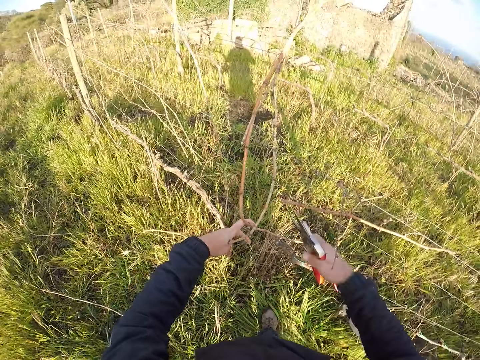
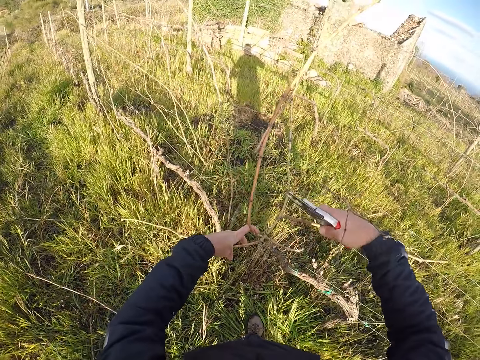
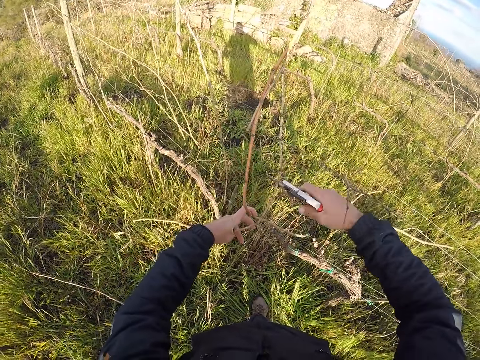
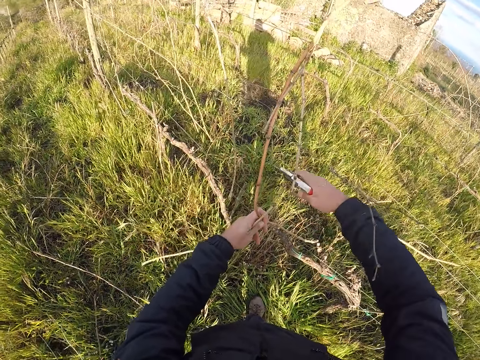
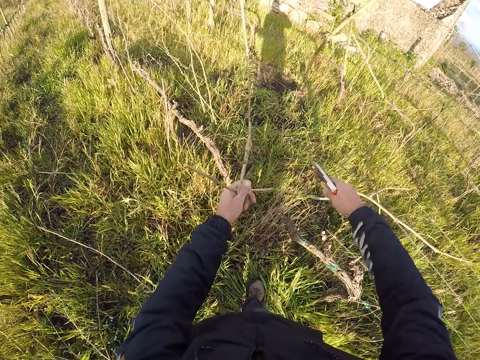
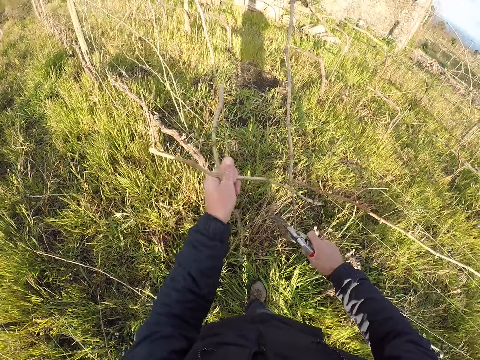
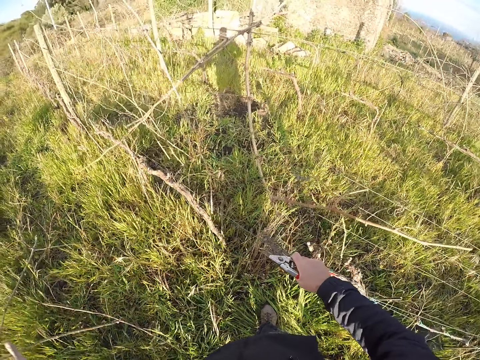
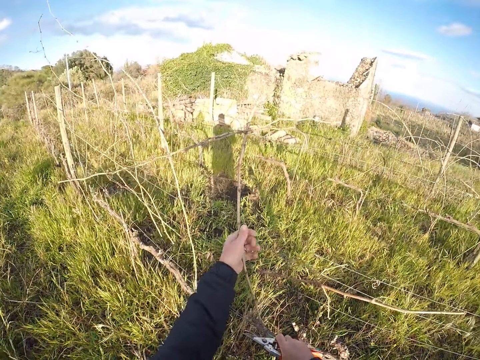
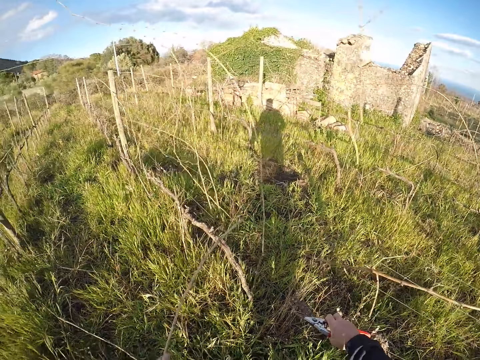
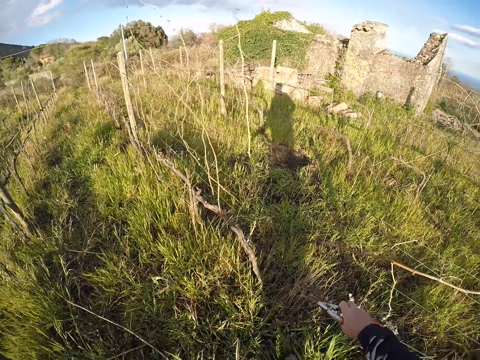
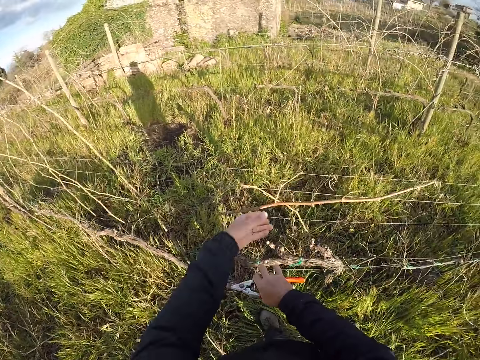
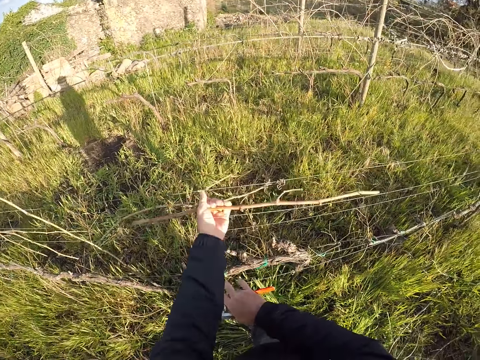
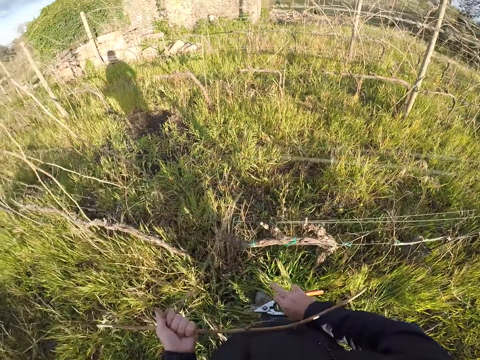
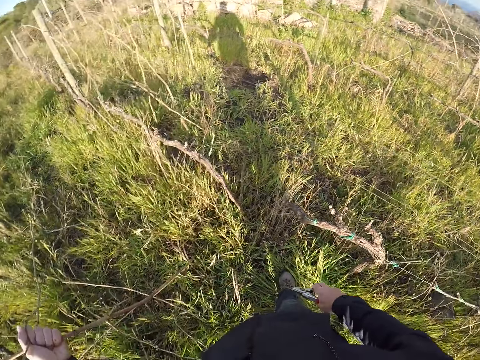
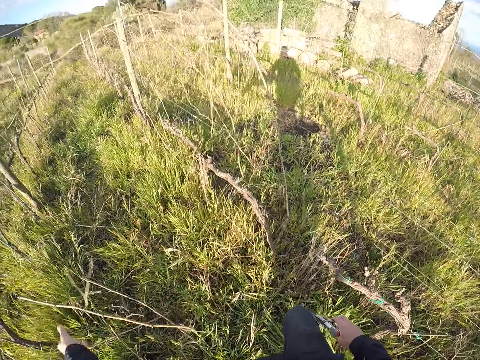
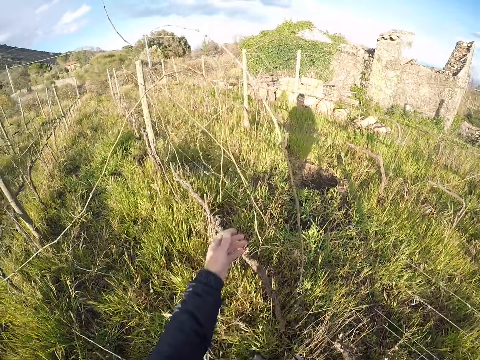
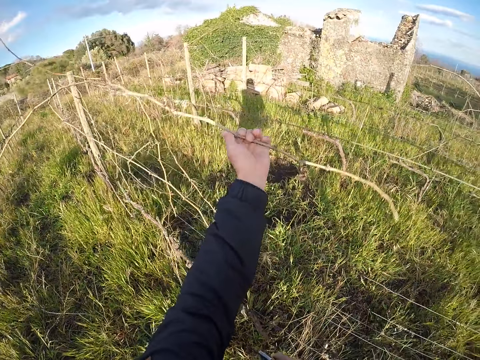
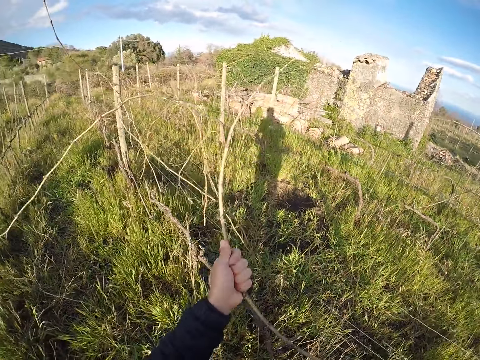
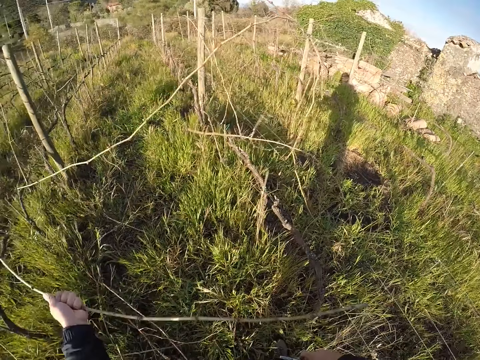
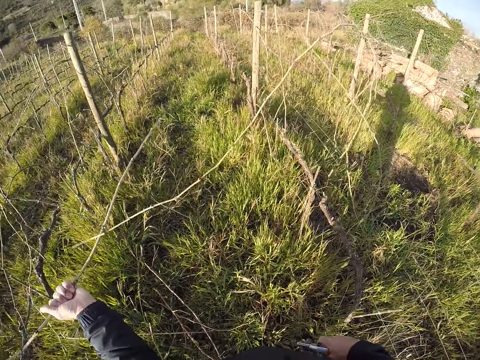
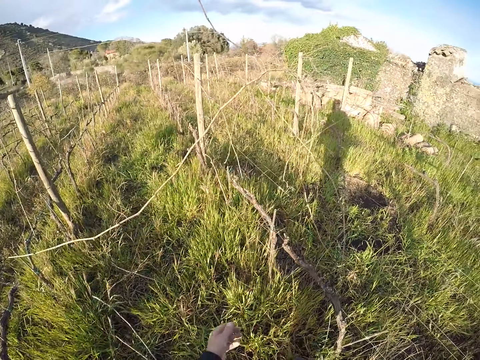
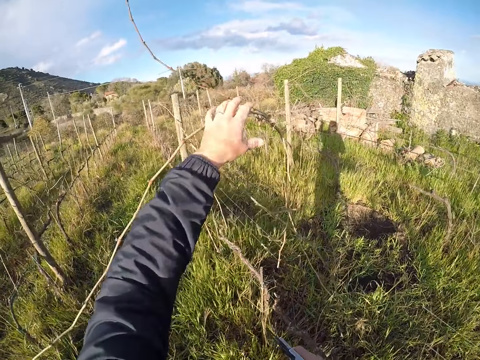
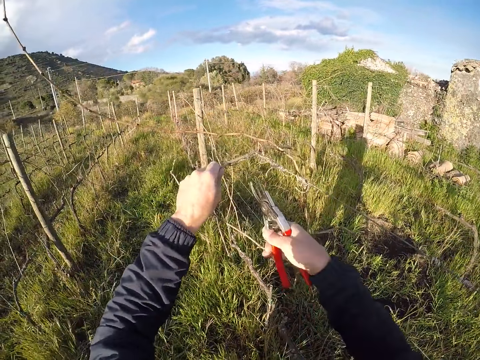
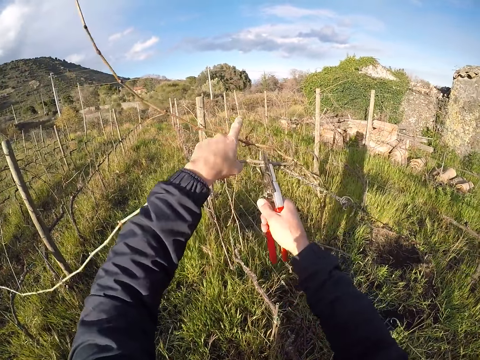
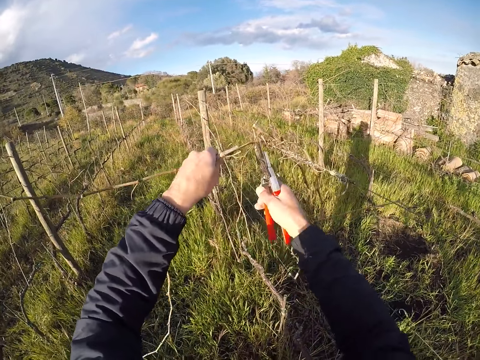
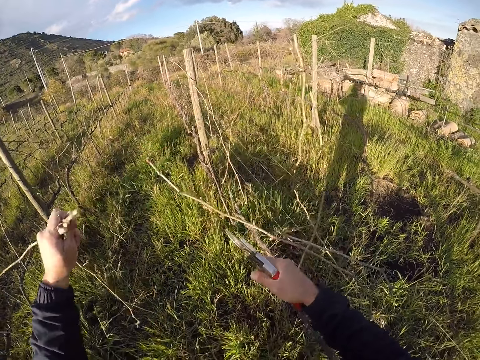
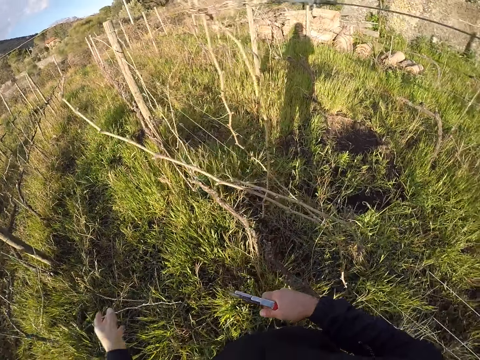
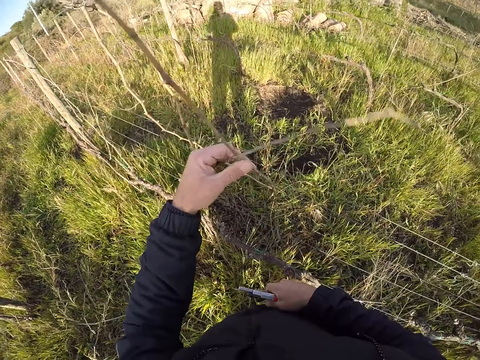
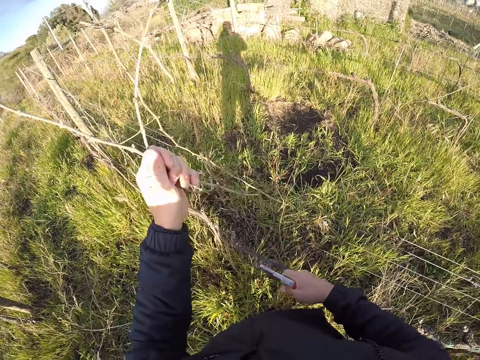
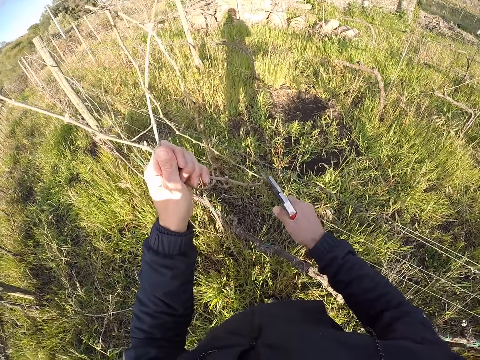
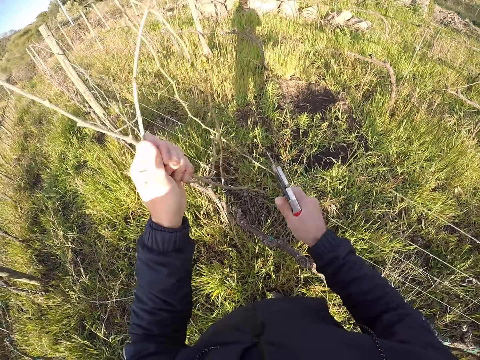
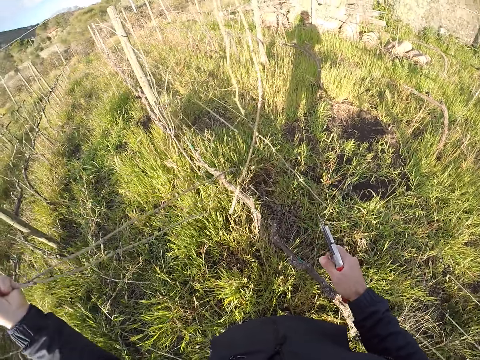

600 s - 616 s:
The camera wearer cuts the twig or dry plantation in his left hand with the twig cutter or pruning shear in his right hand. He cuts the twig again. He throws the twig on the floor with his left hand. He pulls a twig from the fence with his left hand. He drops the dry plantation on the ground. He pulls a twig from the fence with his left hand. He throws the twig on the floor with his left hand. He pulls a twig from the fence with his left hand. He throws the twig on the floor with his right hand. He pulls a twig from the fence with his left hand. He cuts the twig in his left hand with the twig cutter in his right hand. He drops the dry plantation on the ground. He pulls a twig from the fence with his left hand. He cuts the fence with the twig cutter in his right hand.

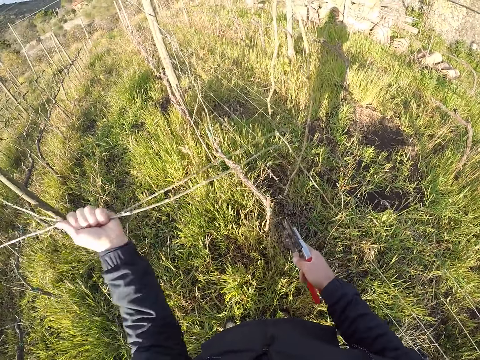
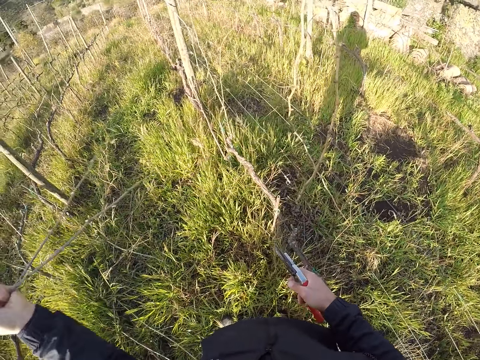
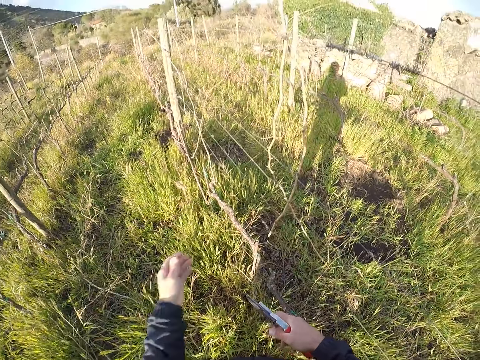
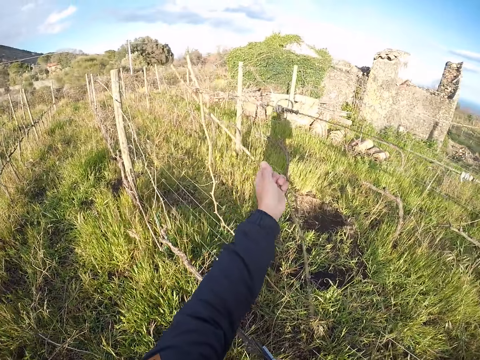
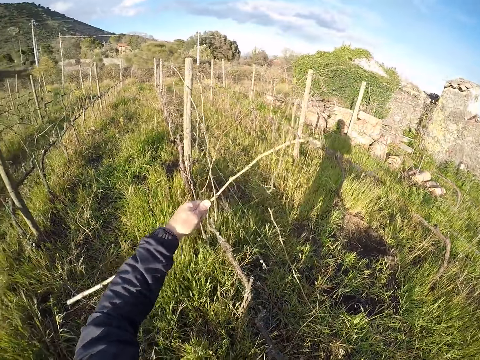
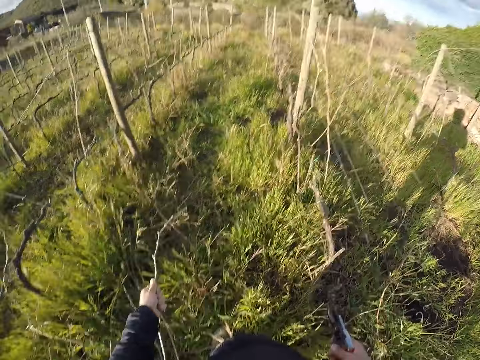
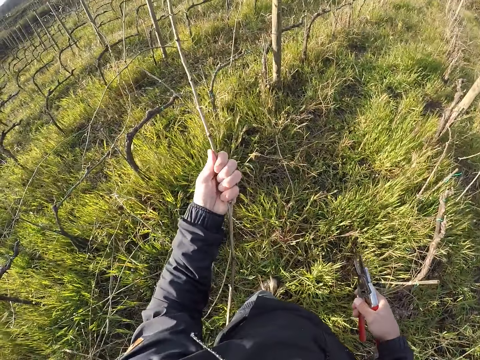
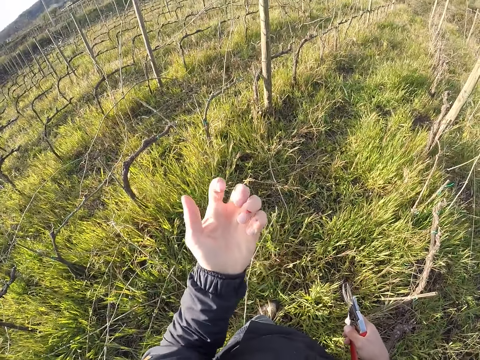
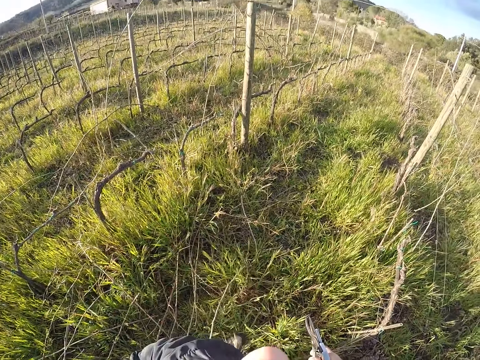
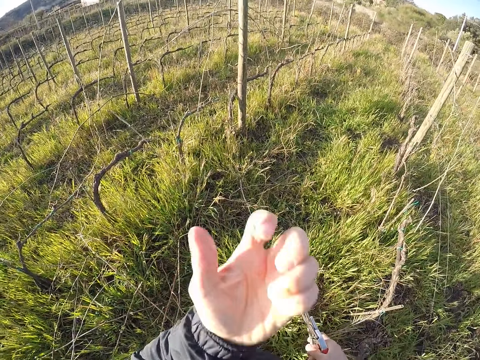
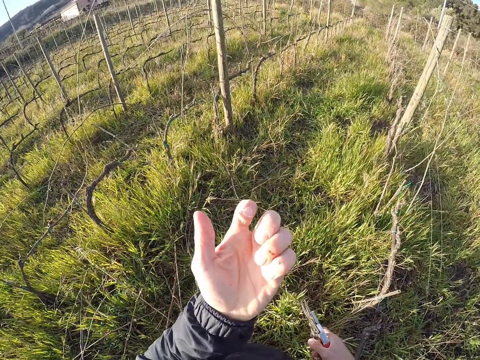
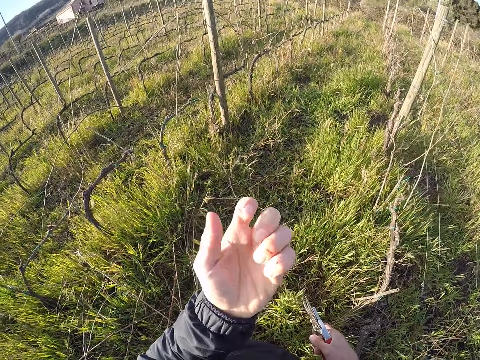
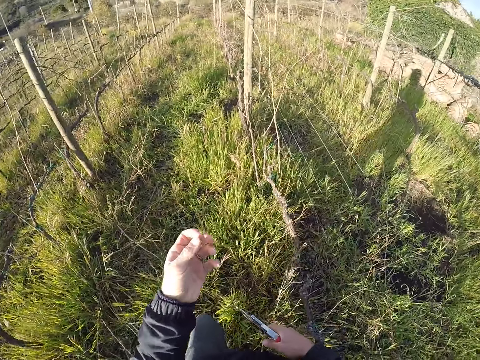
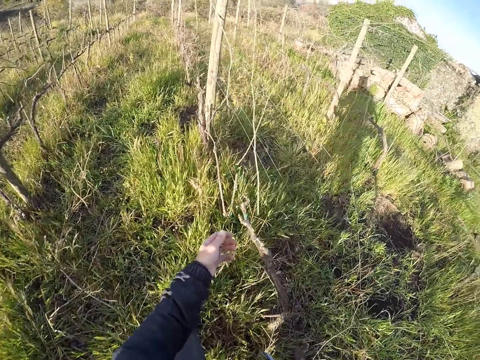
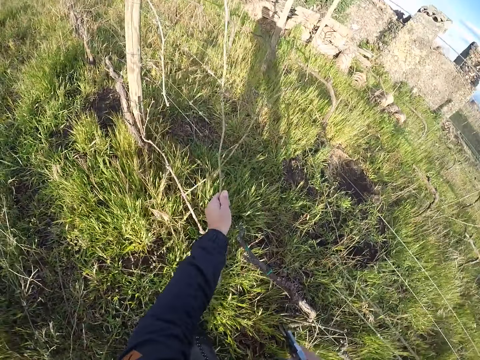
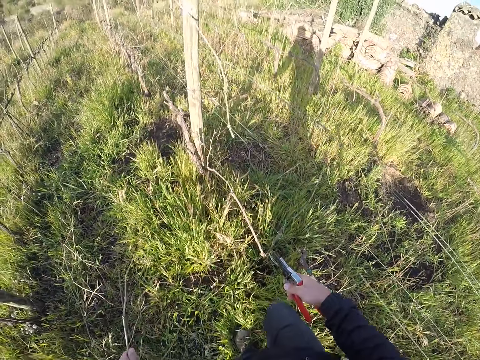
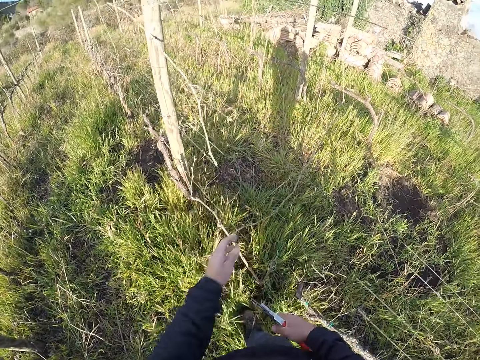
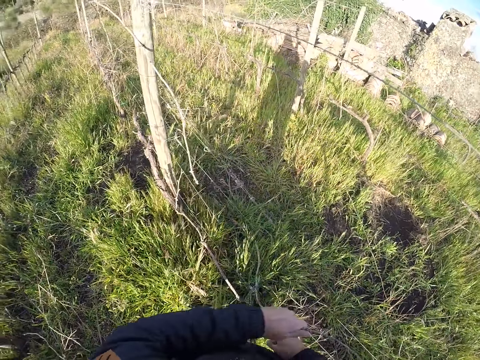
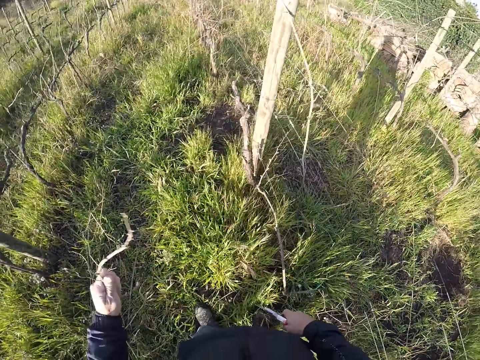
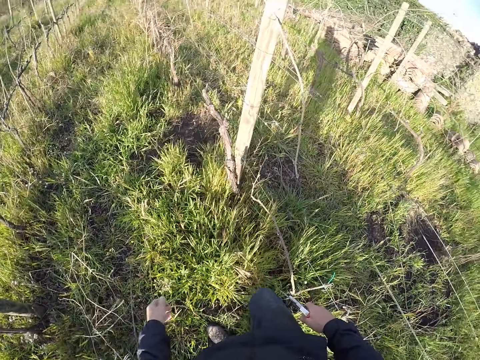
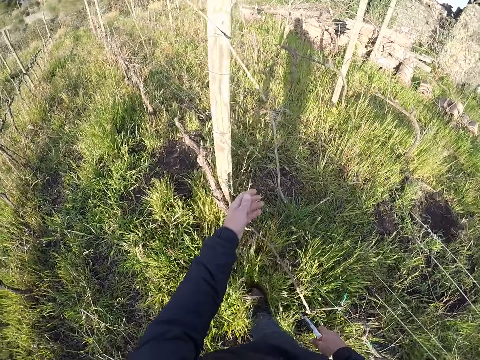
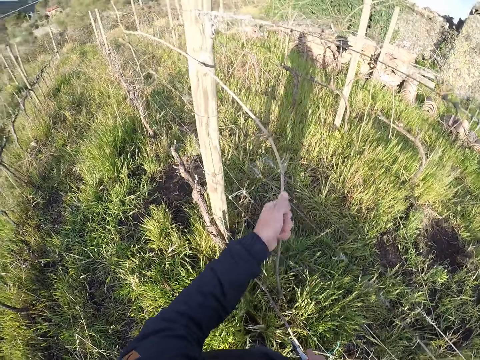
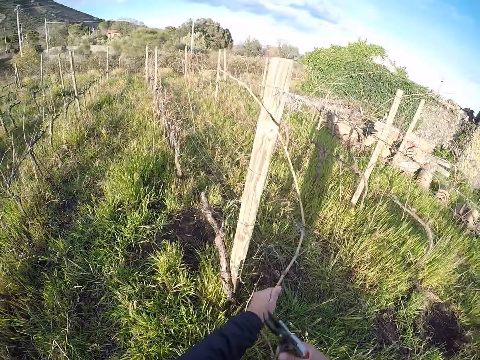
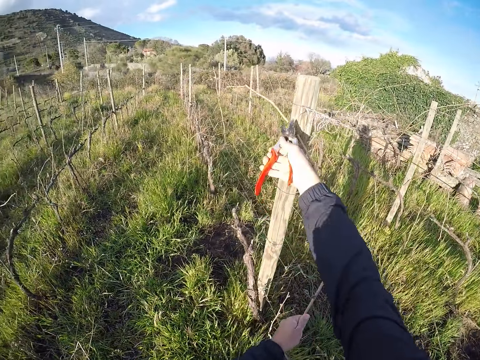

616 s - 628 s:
The camera wearer throws the twig or dry plantation on the floor with his left hand. He pulls a twig from the fence with his left hand. He throws the twig on the floor with his left hand. He touches his face with his left hand. He stares at his hand and moves his hand to the mouth. He stares at his hand. He pulls a twig from the fence with his left hand. He drops the dry plantation on the ground. He pulls a twig from the fence with his left hand. He drops the dry plantation on the ground. He pulls a twig from the fence with his left hand.
